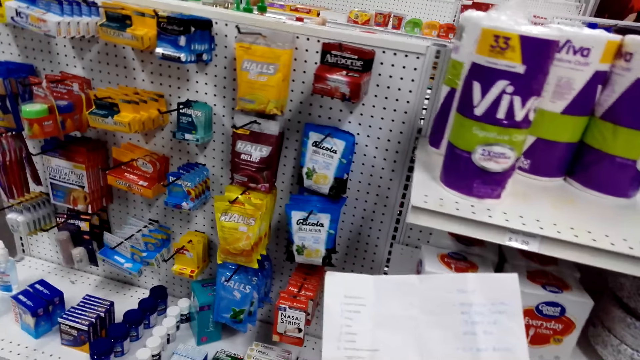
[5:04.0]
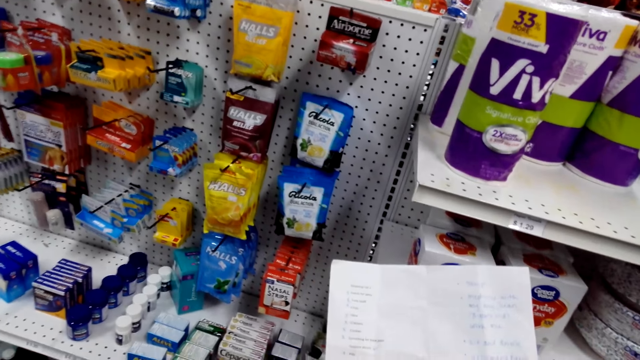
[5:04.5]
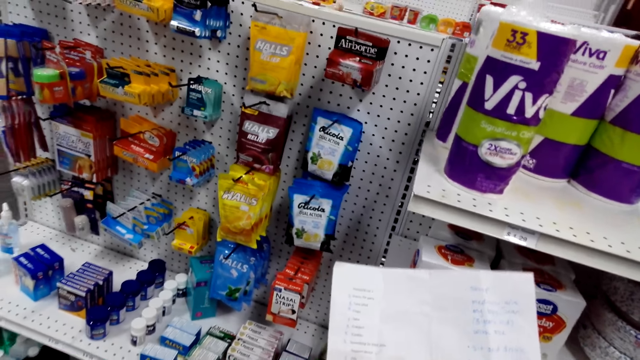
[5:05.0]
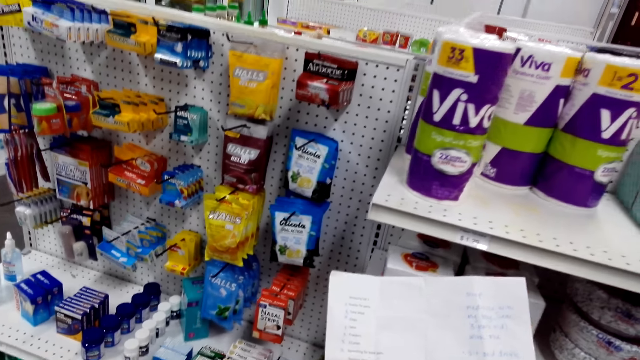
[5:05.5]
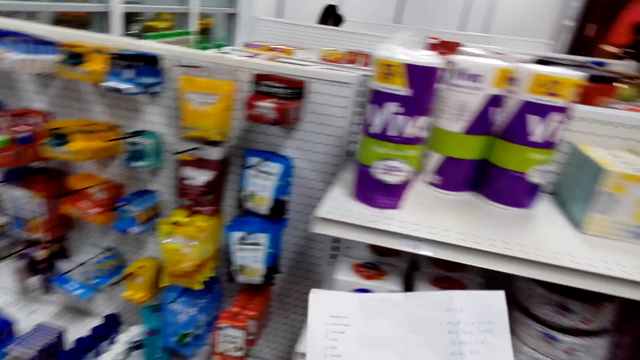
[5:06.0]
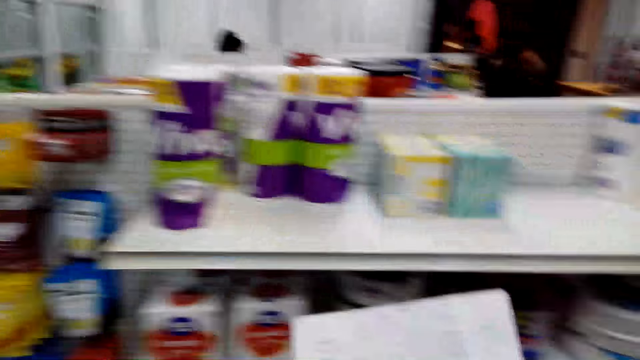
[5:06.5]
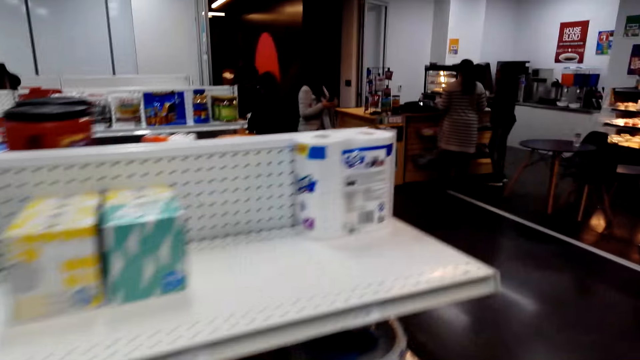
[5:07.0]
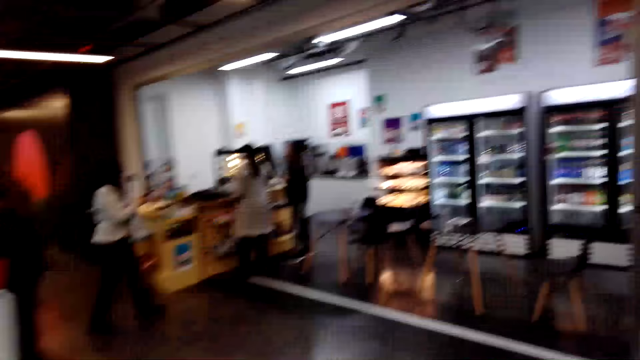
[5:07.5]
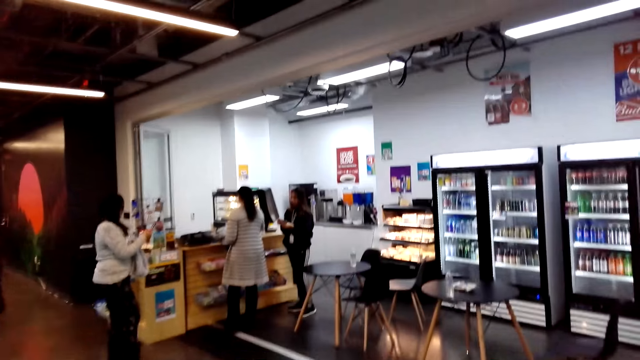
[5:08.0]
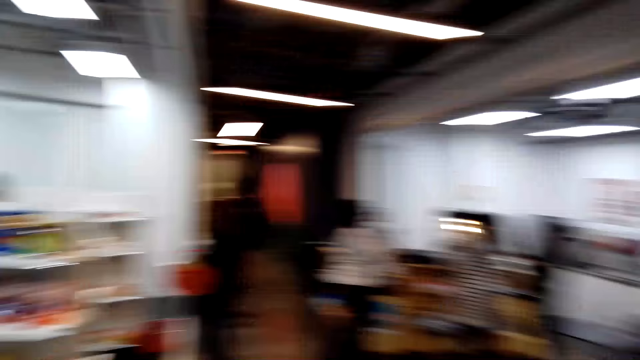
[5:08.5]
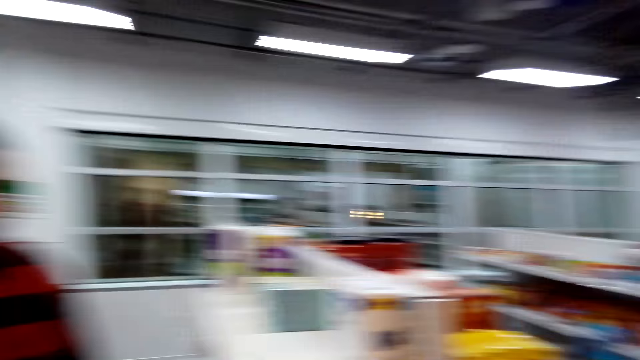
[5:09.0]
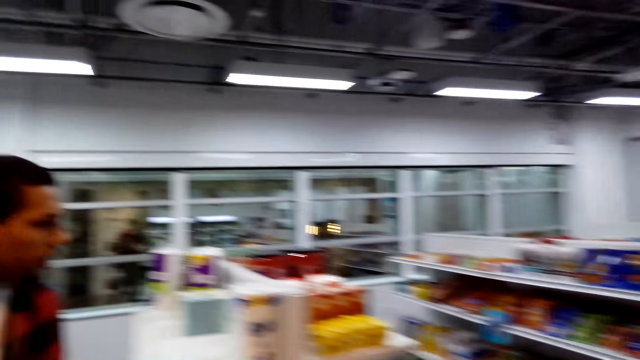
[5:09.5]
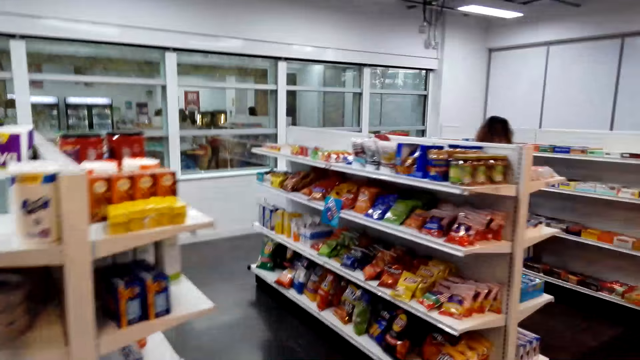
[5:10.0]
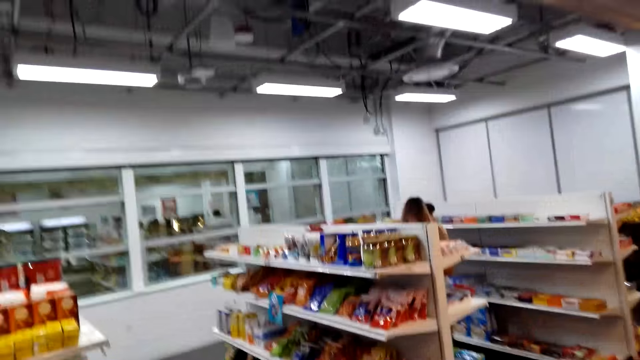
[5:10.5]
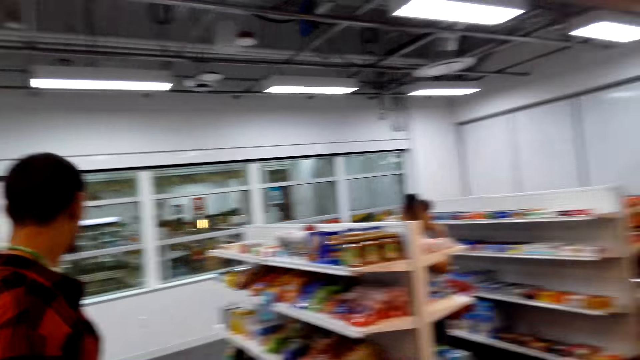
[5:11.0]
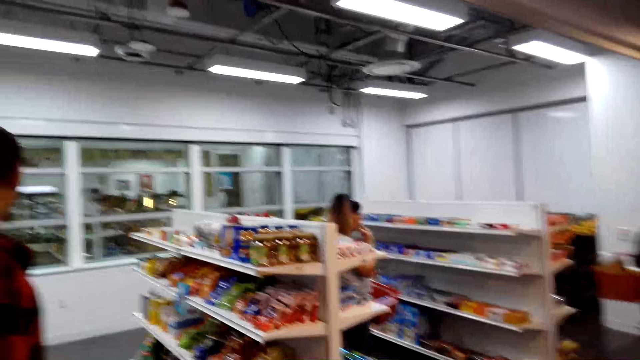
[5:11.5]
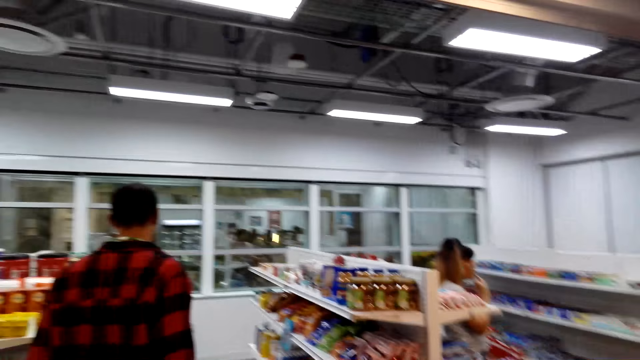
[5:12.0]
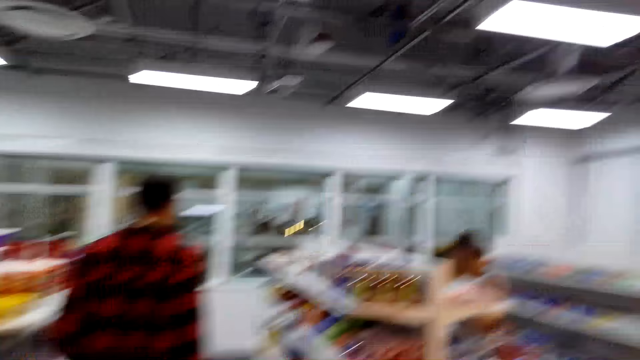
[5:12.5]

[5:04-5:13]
The camera wearer walks around the shop. A man walks around the shop.

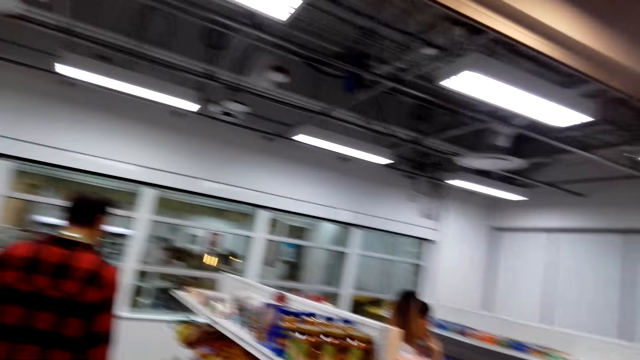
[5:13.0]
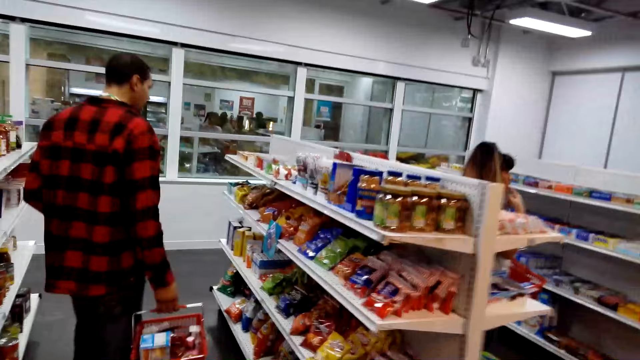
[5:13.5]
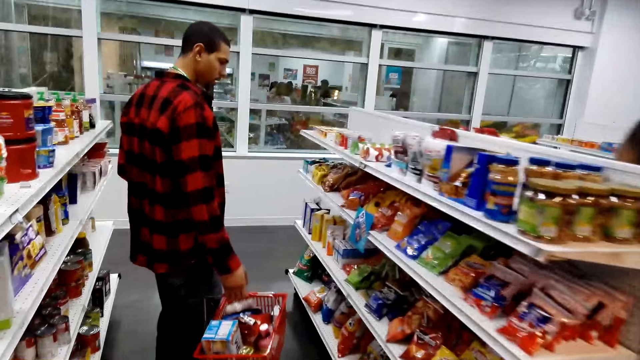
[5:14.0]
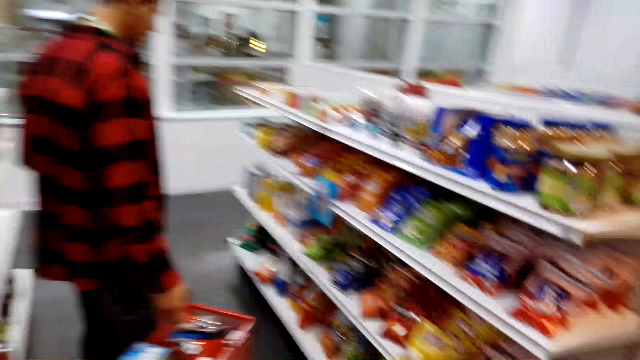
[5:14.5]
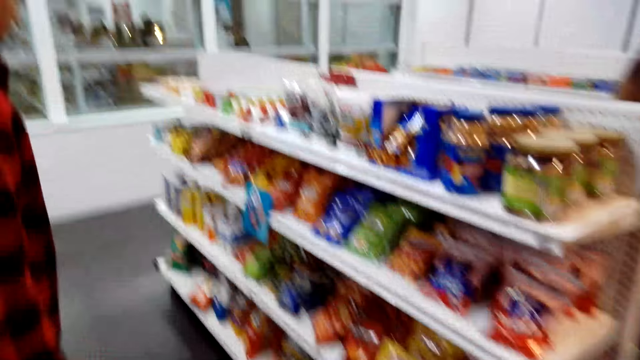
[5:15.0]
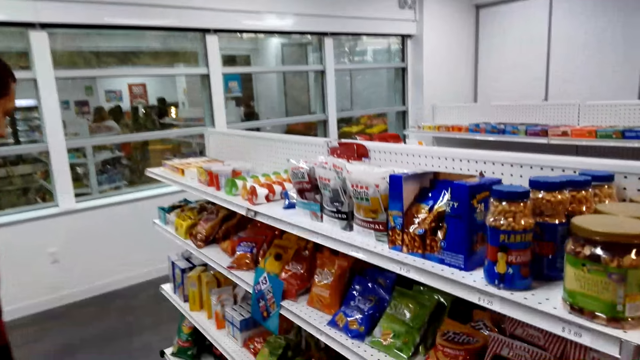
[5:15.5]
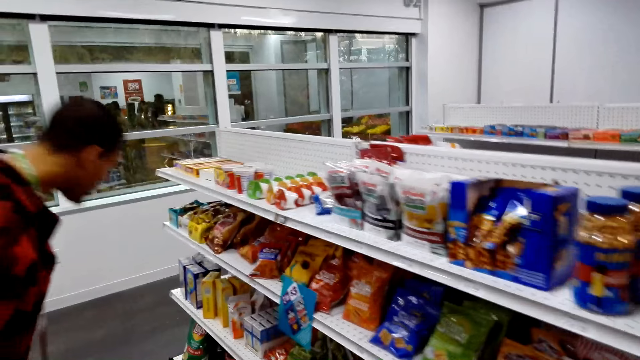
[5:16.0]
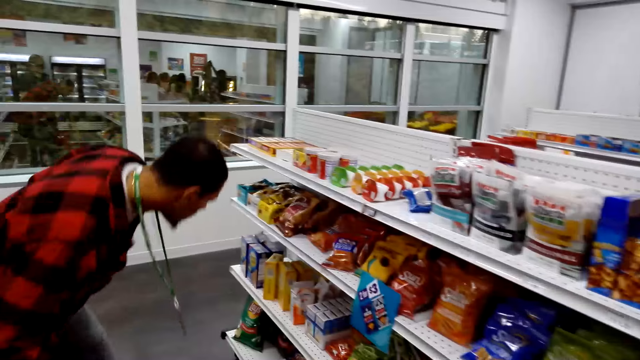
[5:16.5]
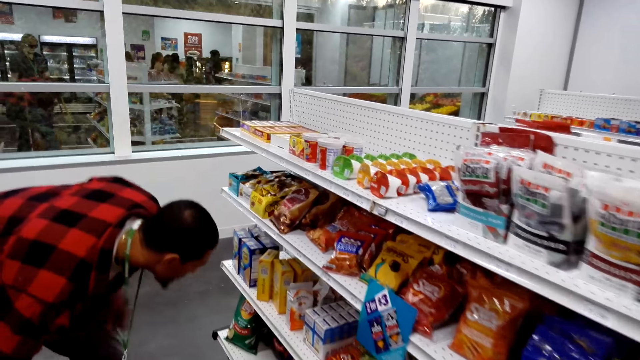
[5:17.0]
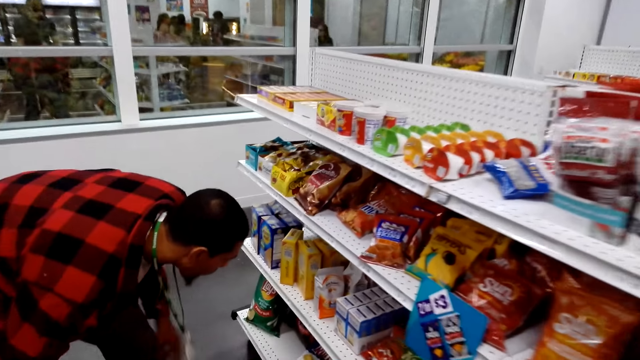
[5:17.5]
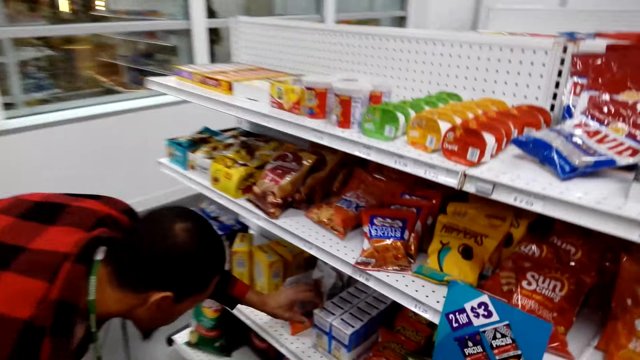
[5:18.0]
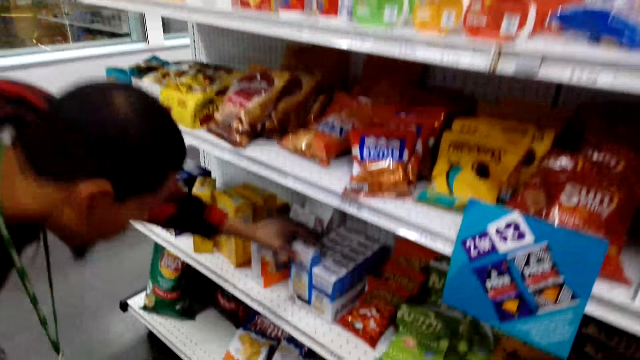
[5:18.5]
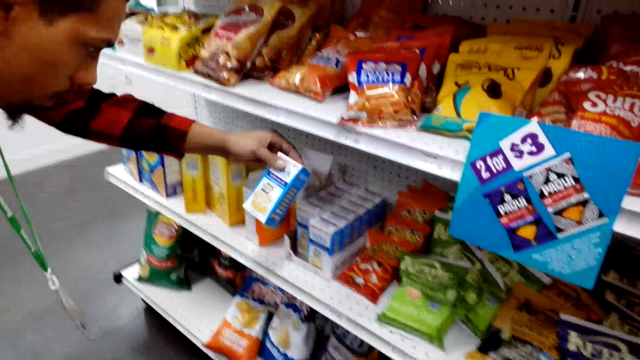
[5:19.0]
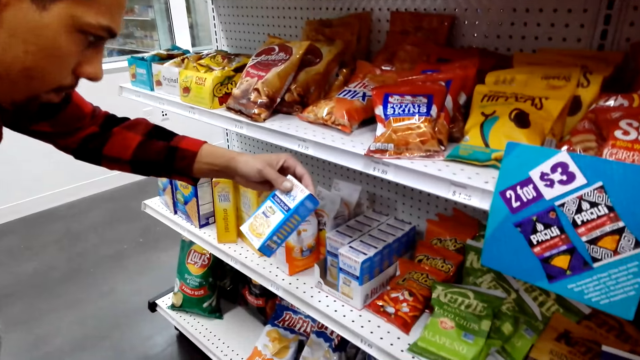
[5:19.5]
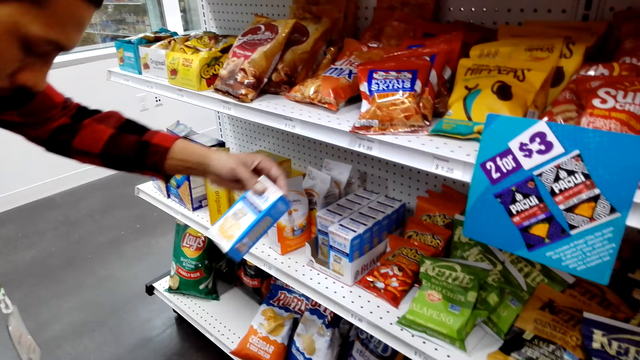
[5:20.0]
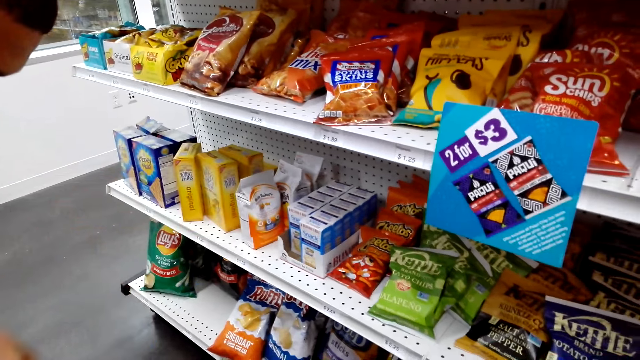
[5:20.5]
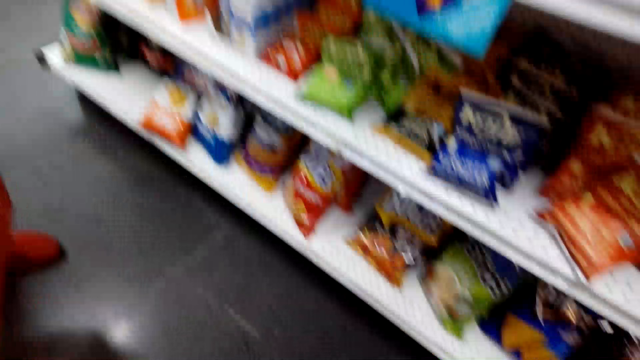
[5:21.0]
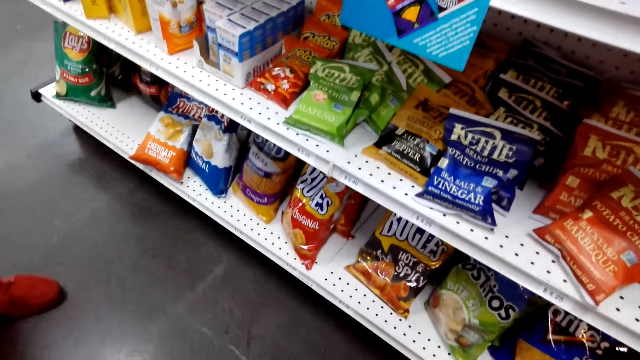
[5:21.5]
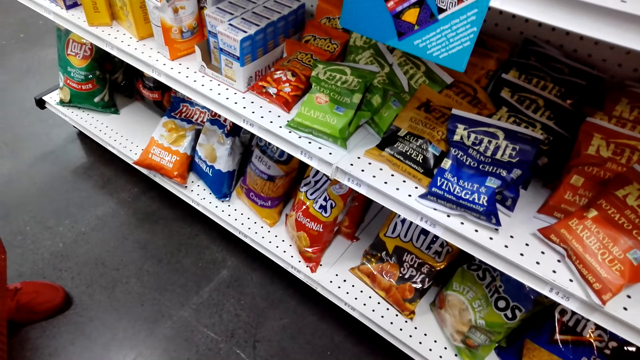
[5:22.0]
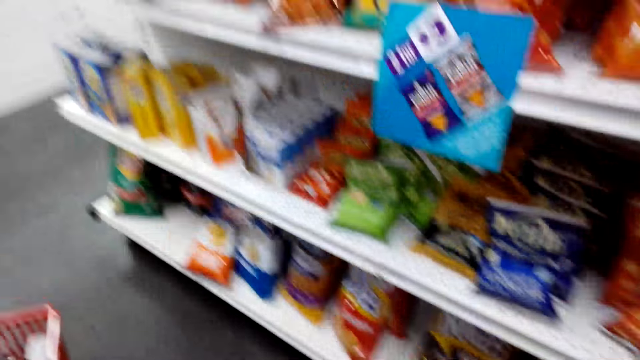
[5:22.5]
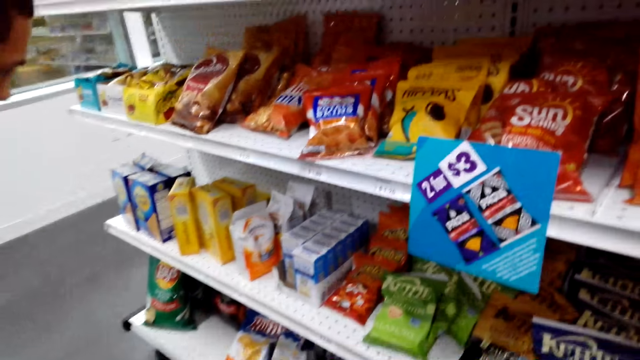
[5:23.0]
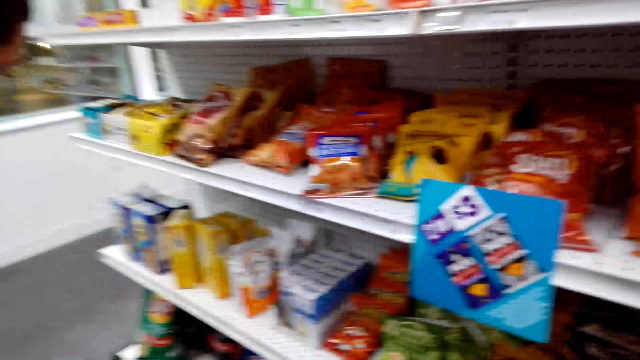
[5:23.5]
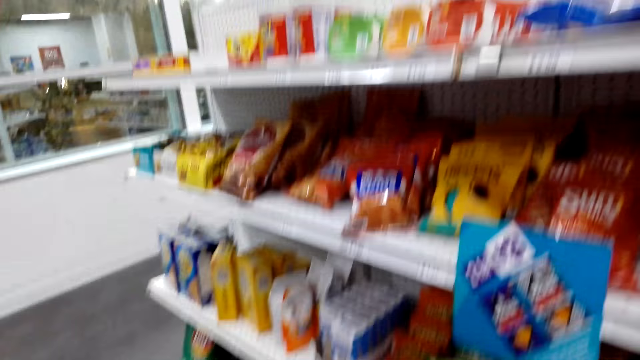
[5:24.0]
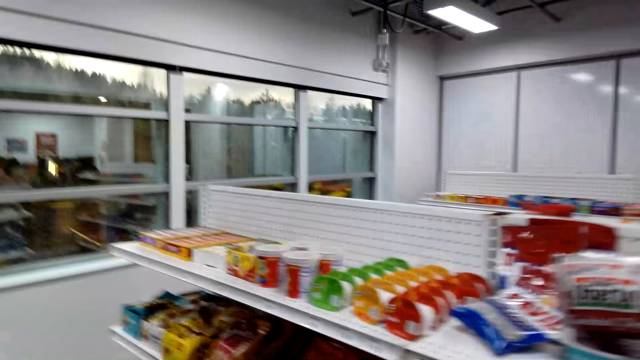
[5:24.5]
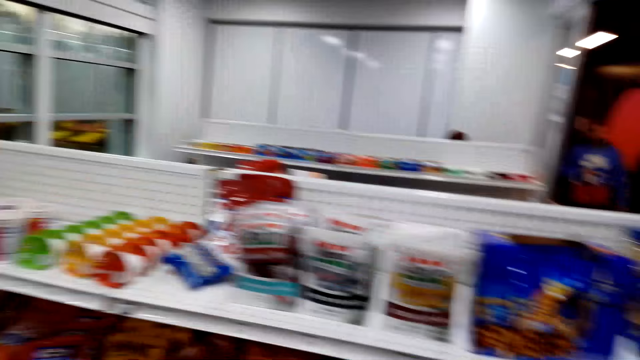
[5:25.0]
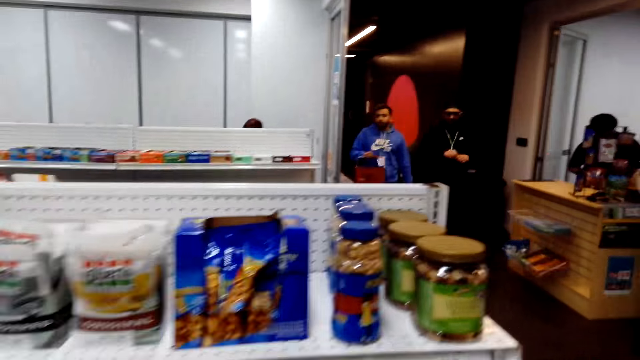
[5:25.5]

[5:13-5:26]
A man carries a shopping basket. The man bends down. The man picks a packet of salad from the shelf, looks at the packet of salad, and puts the packet of salad in the shopping basket. The camera wearer looks around the shop.
